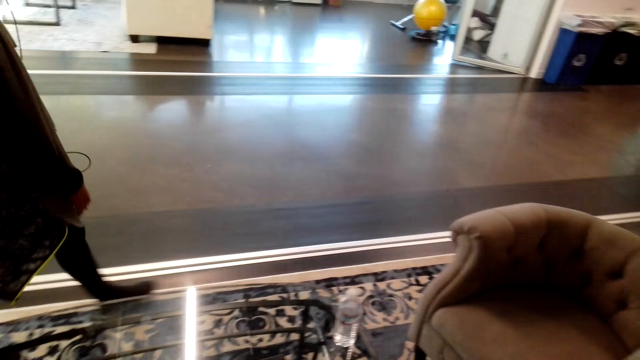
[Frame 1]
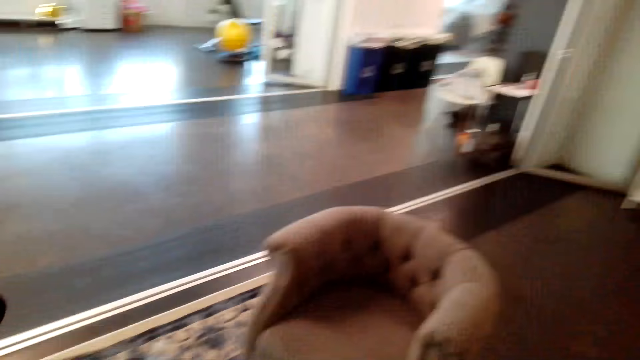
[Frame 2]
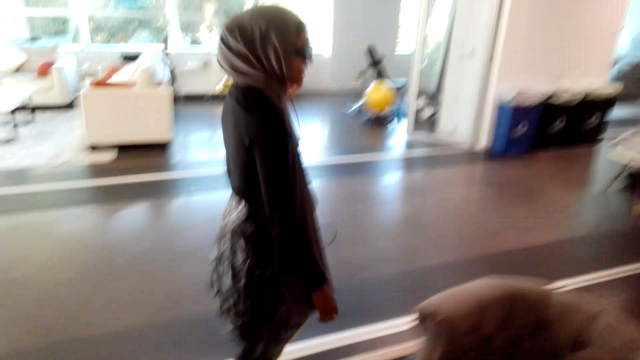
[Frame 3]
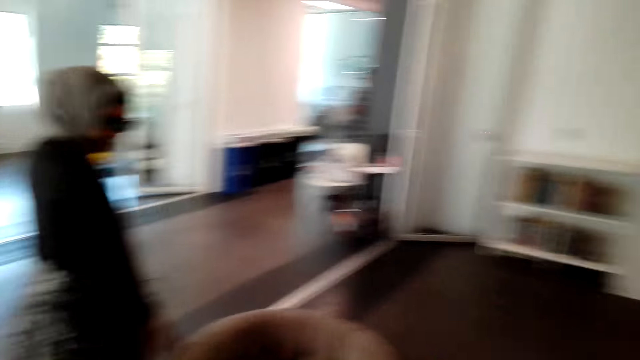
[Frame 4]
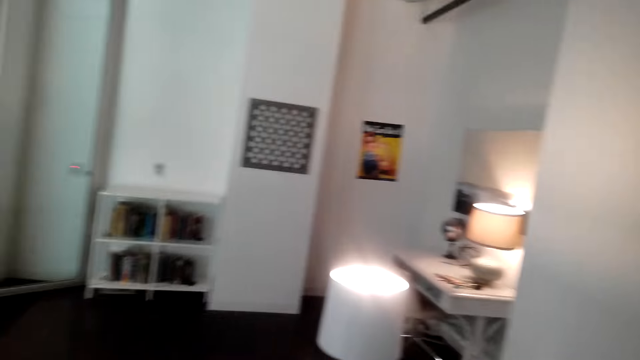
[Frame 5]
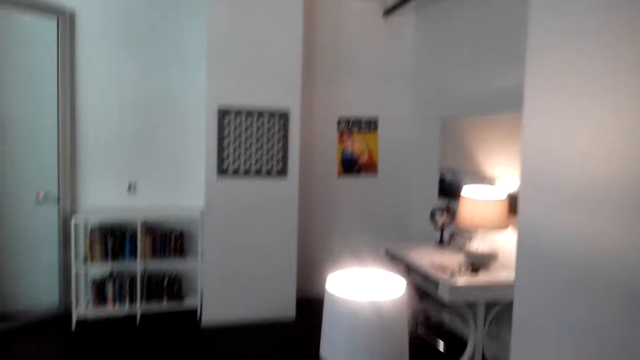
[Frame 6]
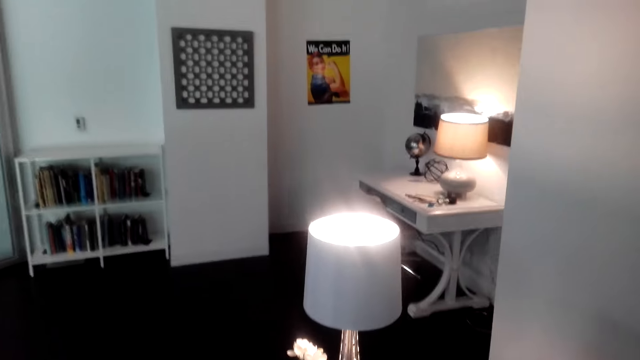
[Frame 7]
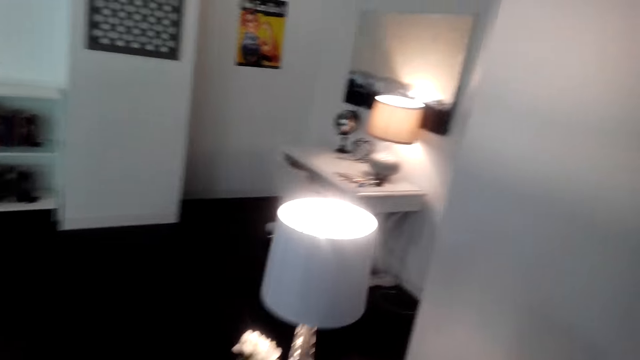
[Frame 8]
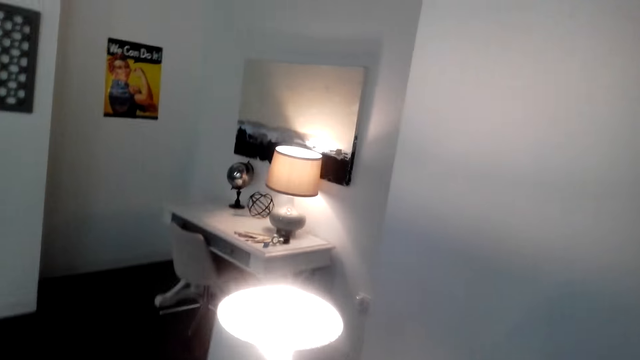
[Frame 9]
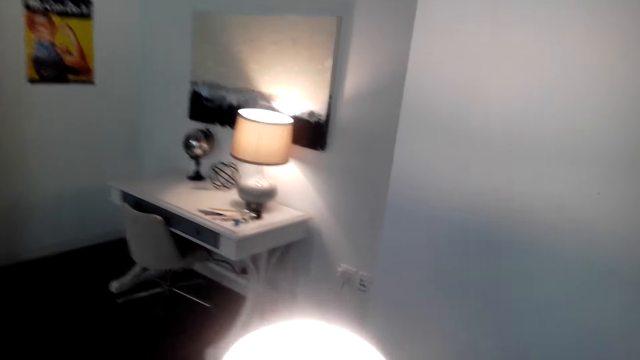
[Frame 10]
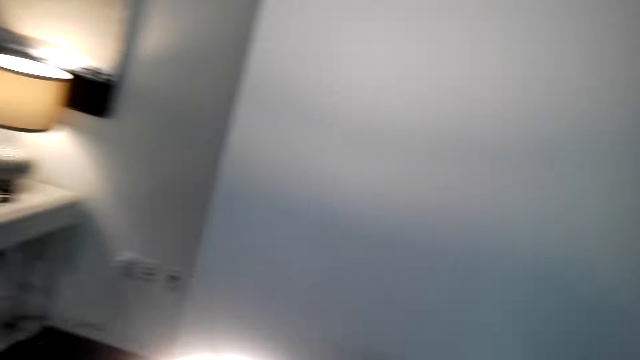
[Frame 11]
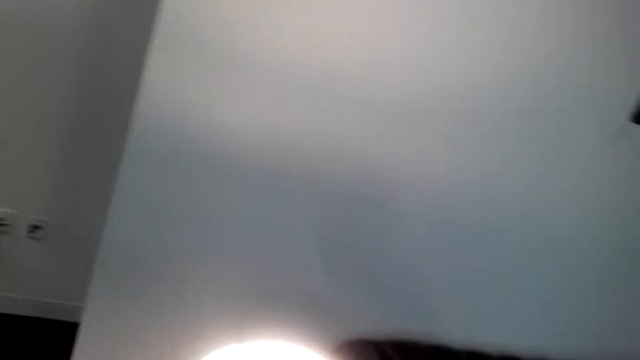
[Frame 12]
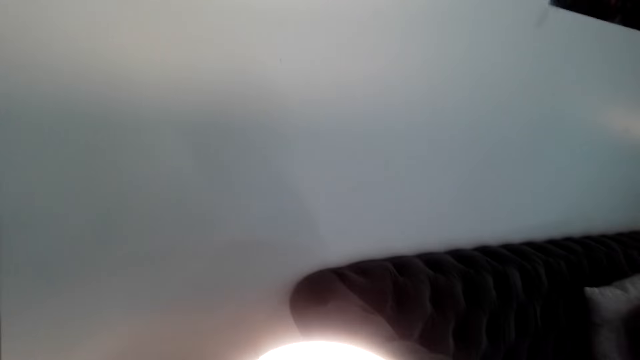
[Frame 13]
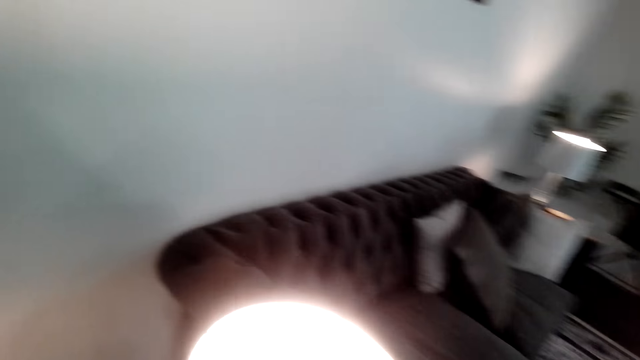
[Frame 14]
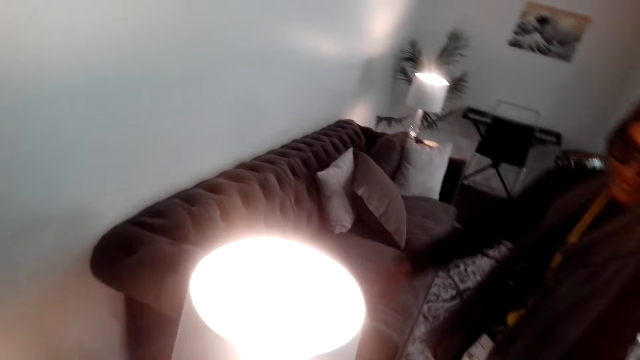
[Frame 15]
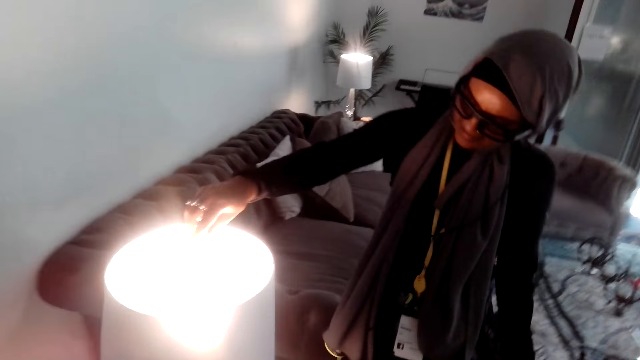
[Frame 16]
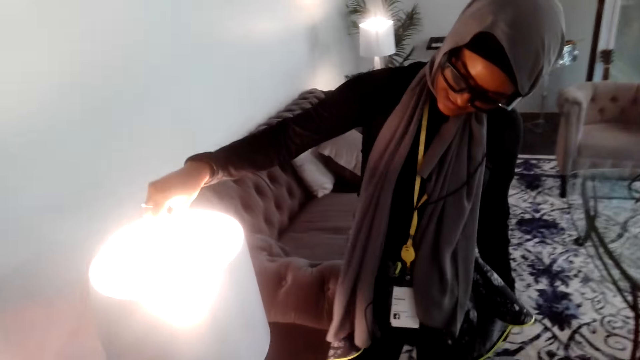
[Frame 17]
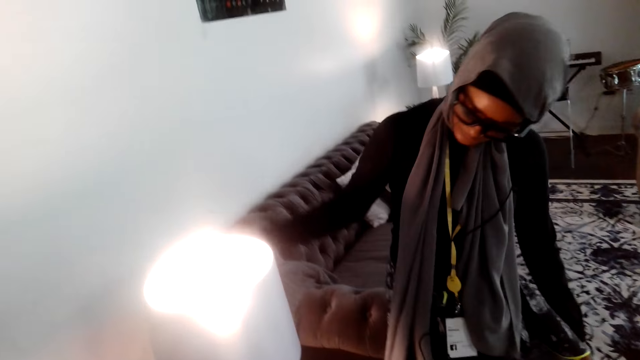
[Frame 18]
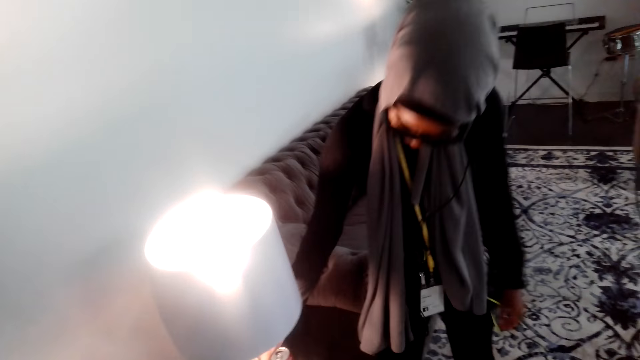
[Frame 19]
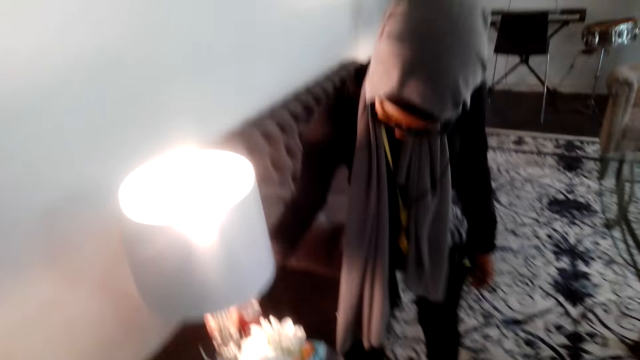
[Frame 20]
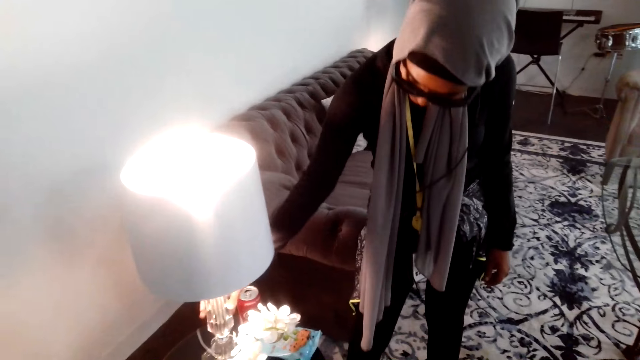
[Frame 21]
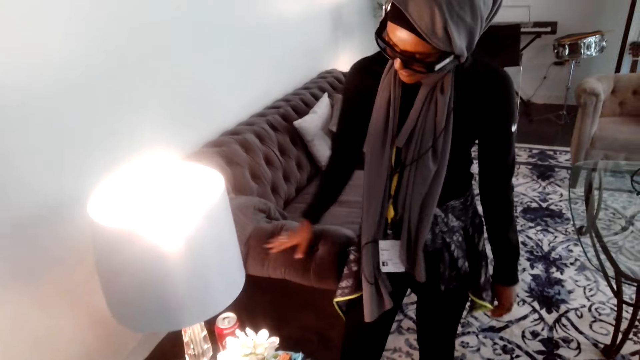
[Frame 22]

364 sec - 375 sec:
The camera wearer looks at the lamp. A person touches the lamp. The person shows the table lamp to the camera wearer.

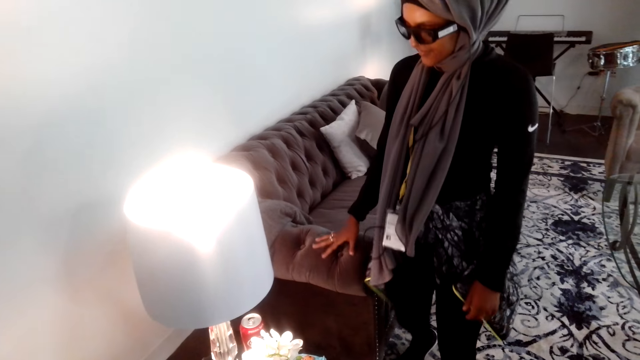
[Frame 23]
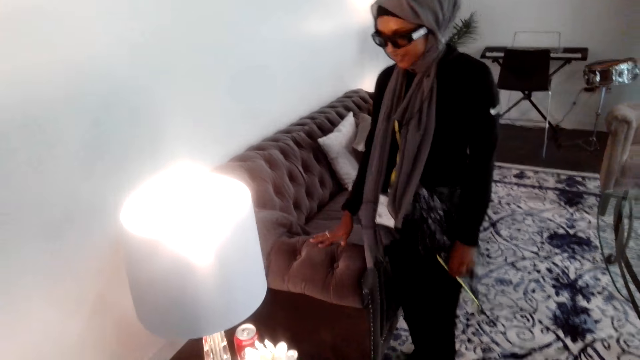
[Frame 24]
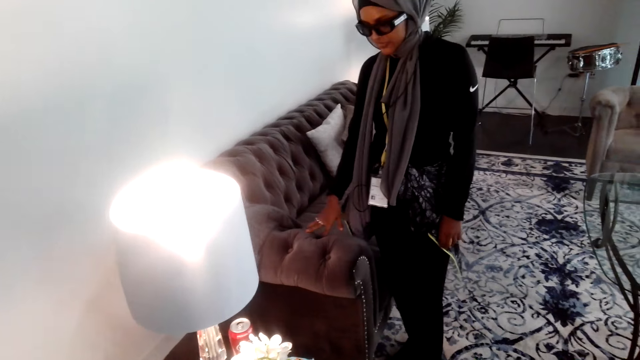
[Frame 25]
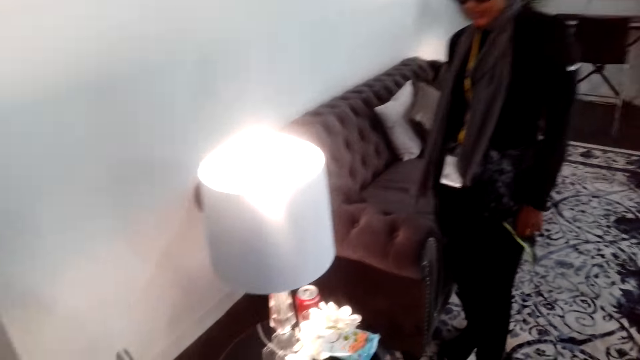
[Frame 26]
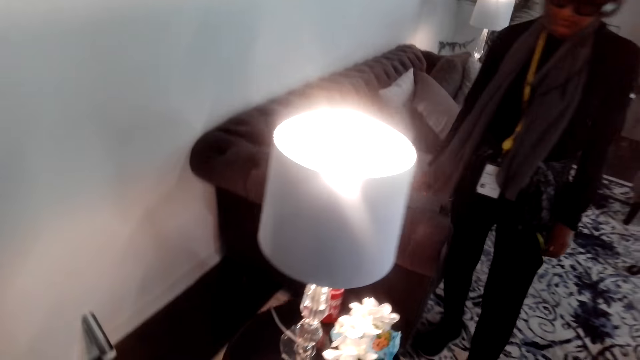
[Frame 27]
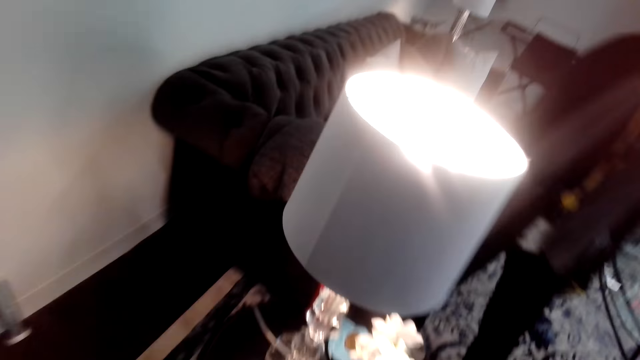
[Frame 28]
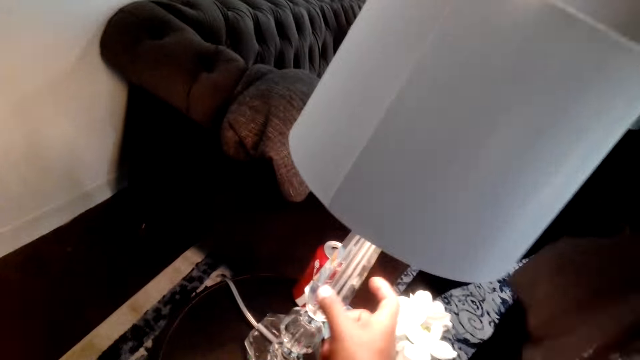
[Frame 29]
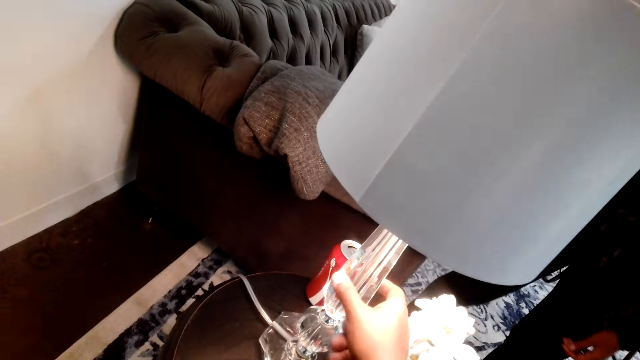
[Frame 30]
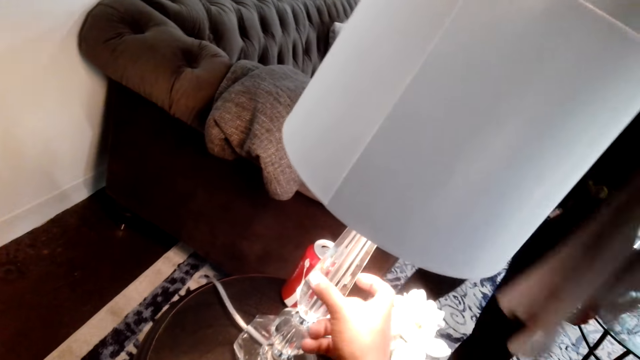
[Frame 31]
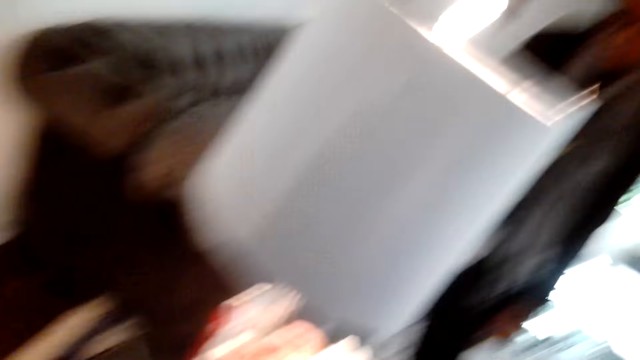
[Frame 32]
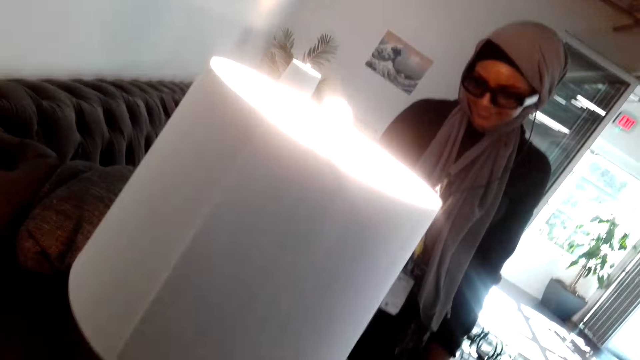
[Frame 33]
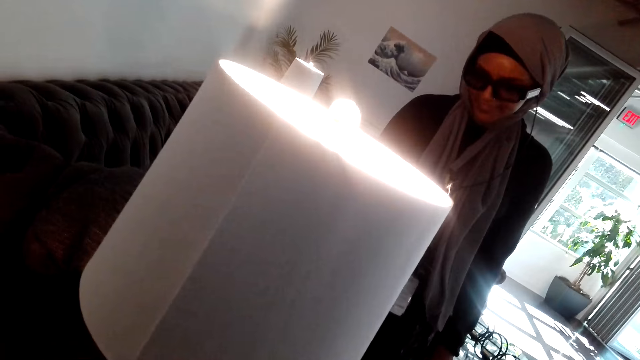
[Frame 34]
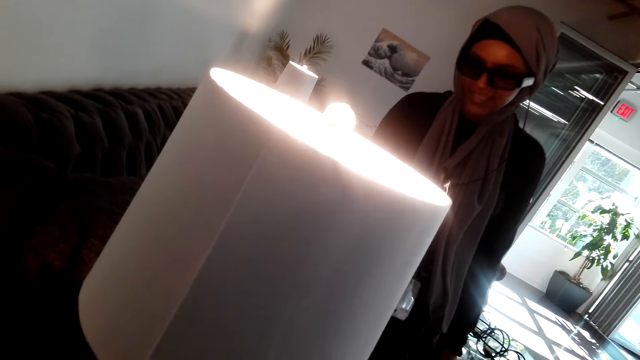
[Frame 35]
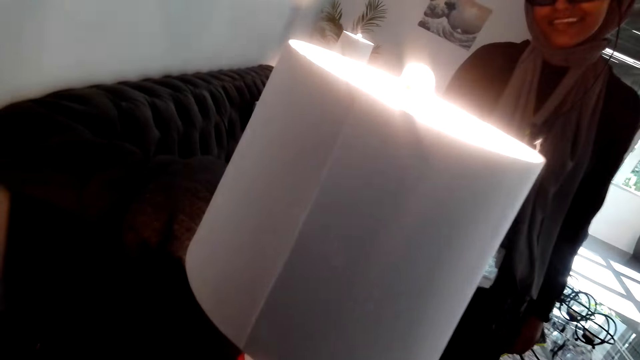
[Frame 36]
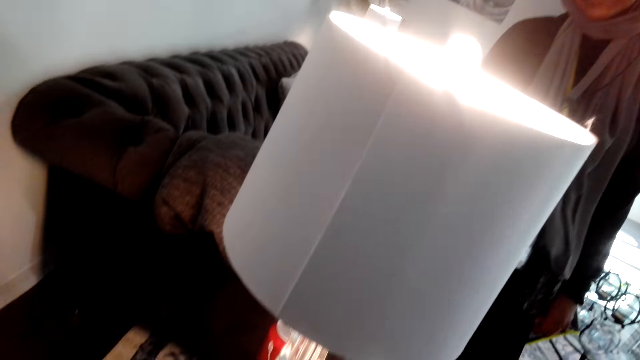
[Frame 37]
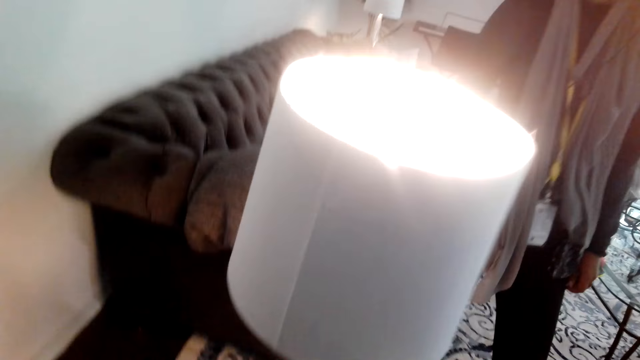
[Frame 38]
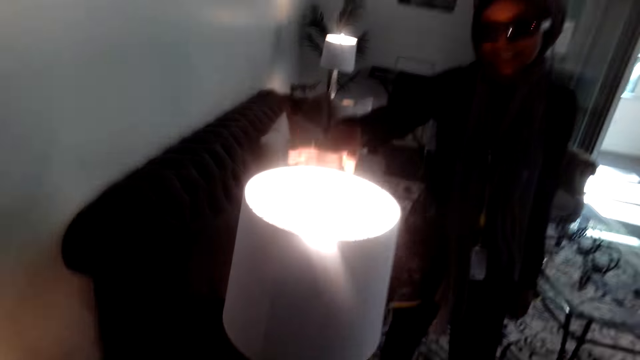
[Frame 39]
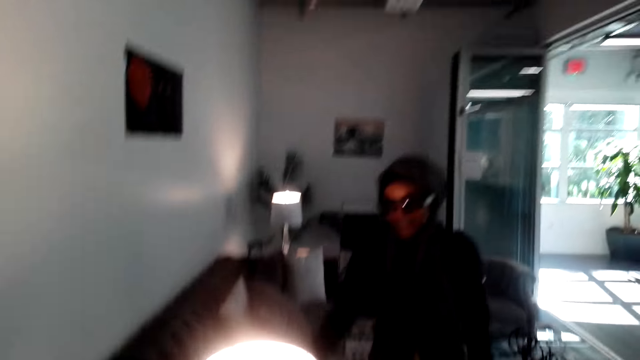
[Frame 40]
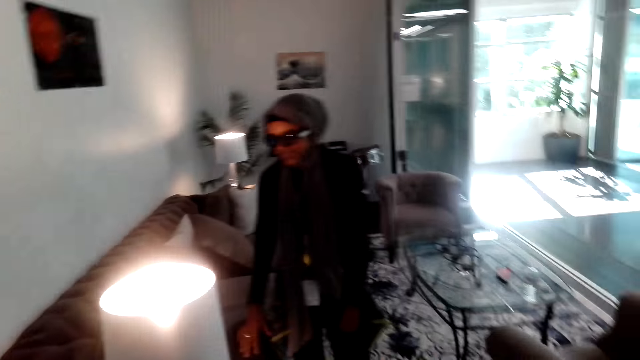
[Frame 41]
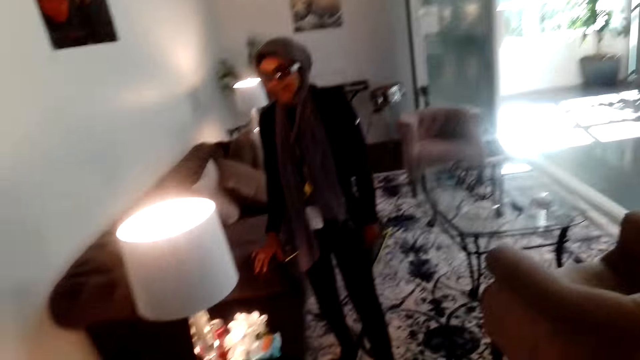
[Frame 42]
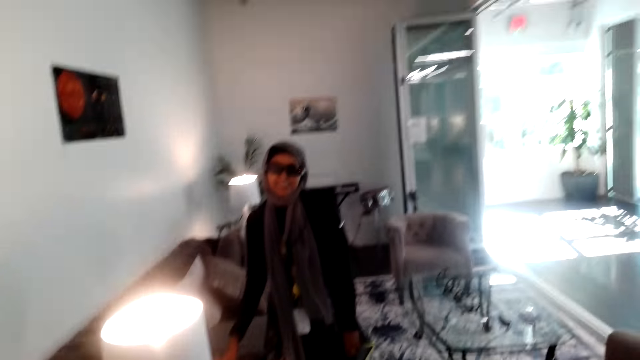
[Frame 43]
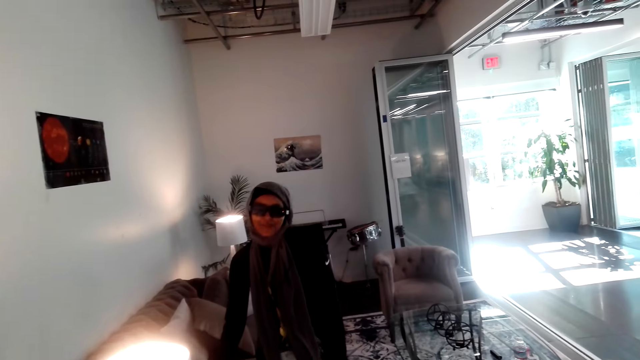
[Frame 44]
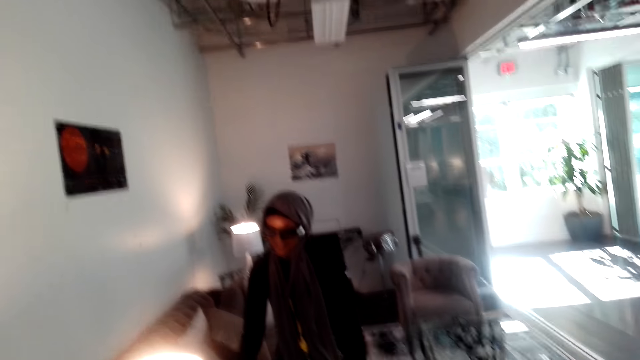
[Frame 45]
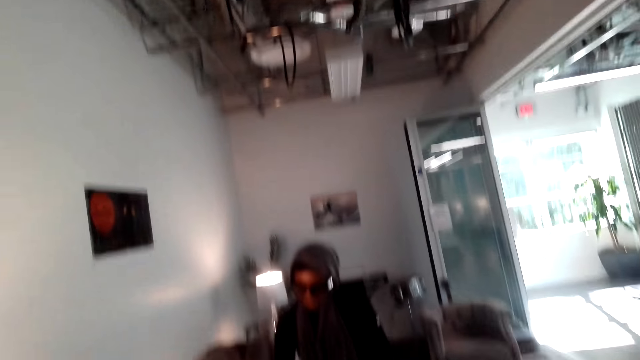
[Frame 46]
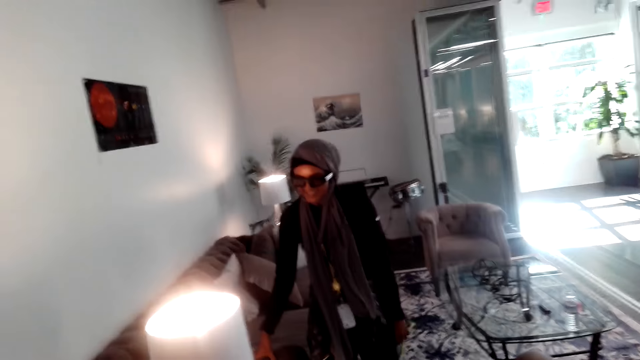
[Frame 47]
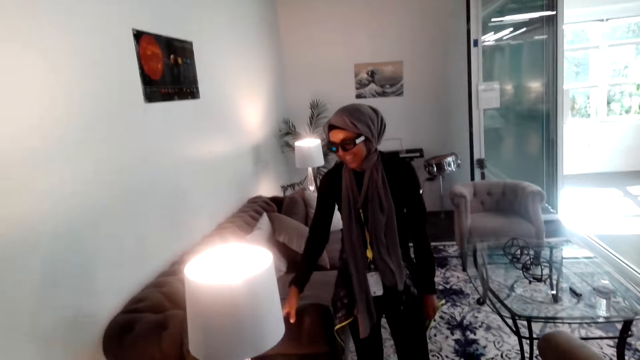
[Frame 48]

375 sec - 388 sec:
The camera wearer touches the table lamp stem. A person shows the camera wearer around.
